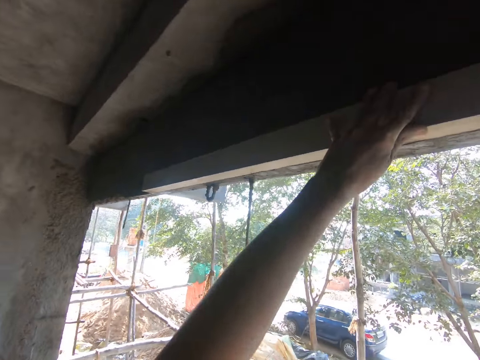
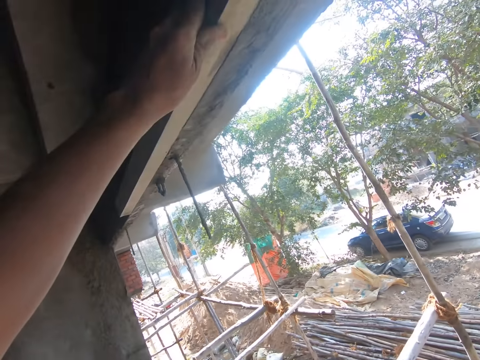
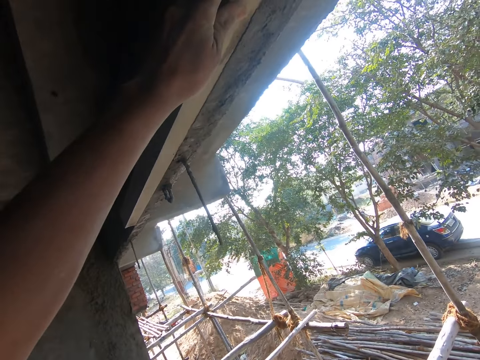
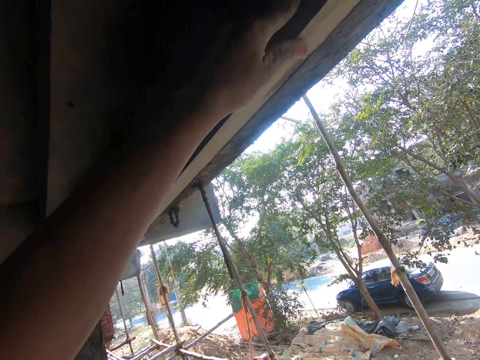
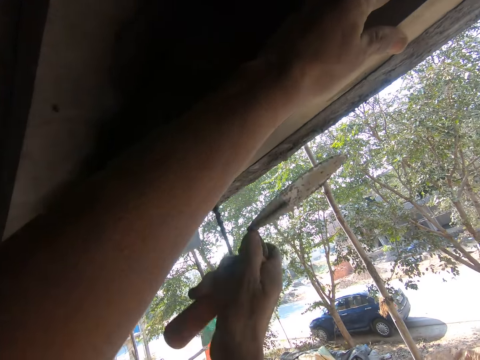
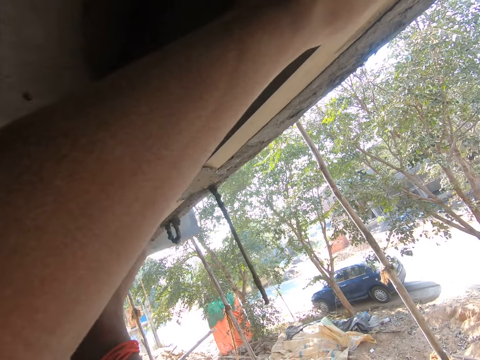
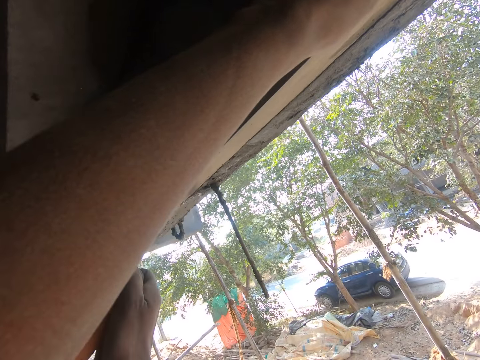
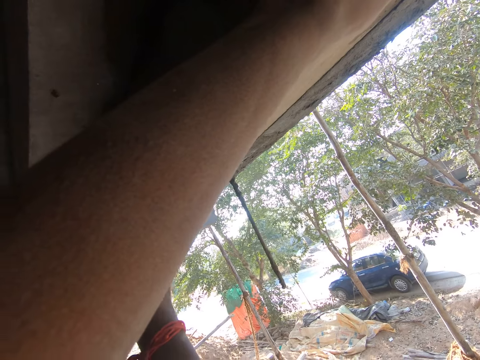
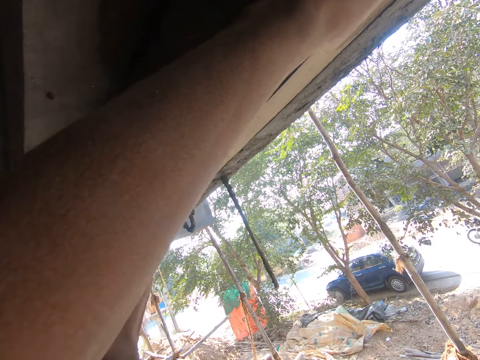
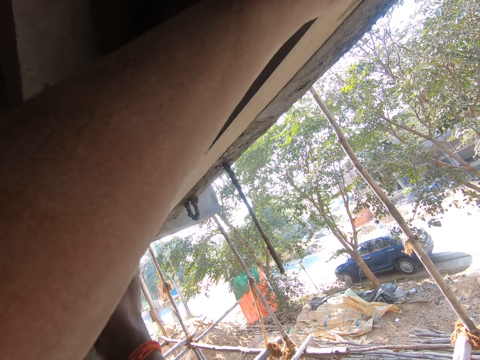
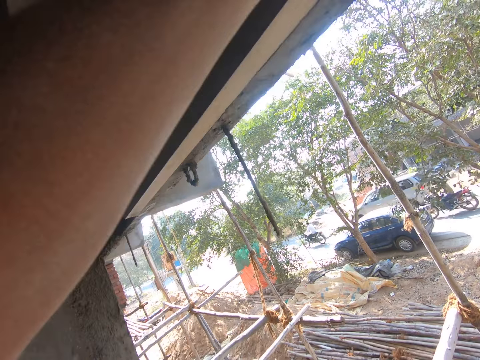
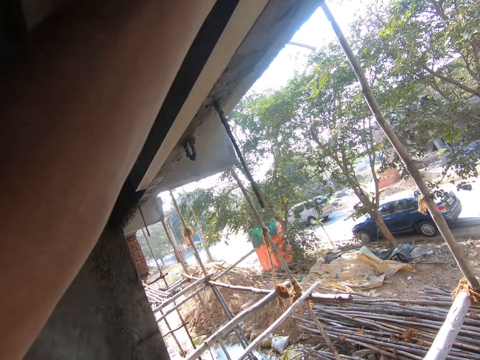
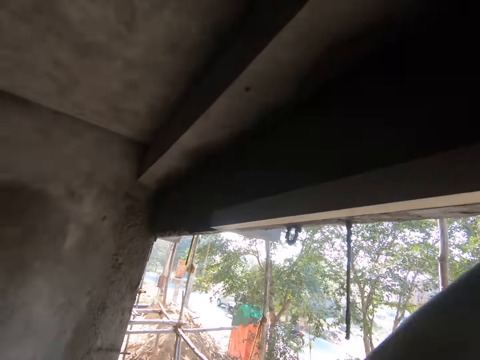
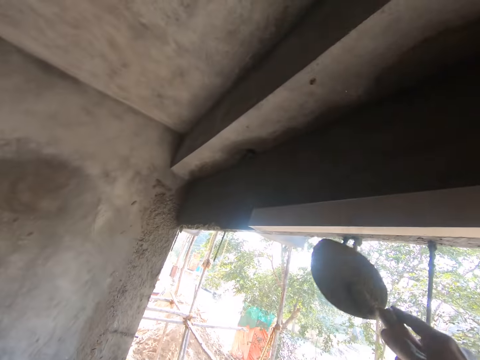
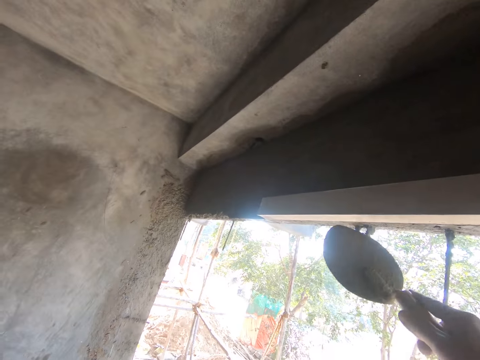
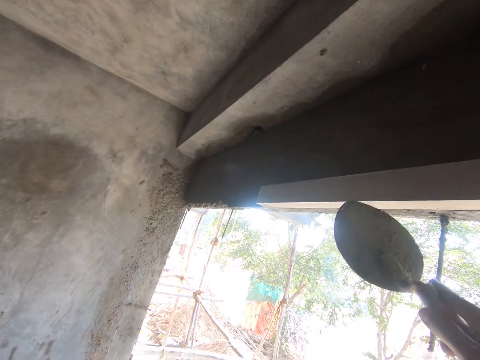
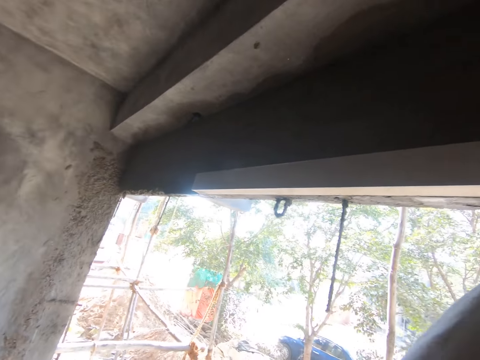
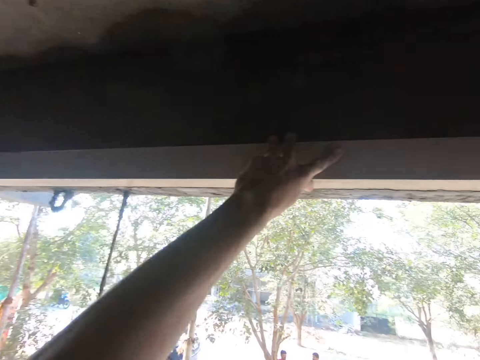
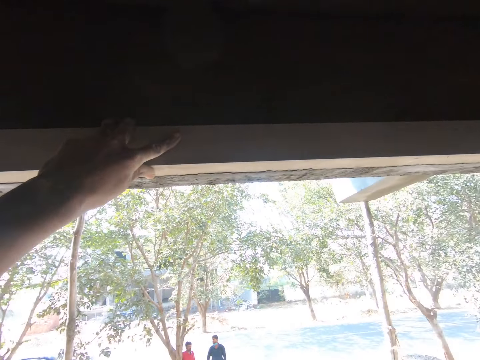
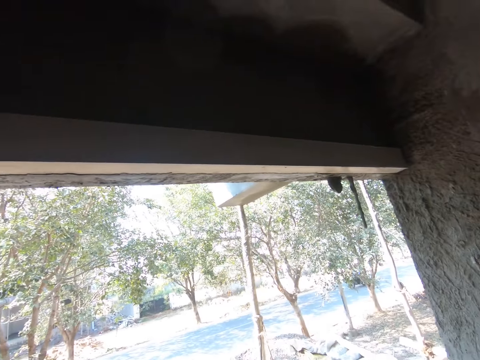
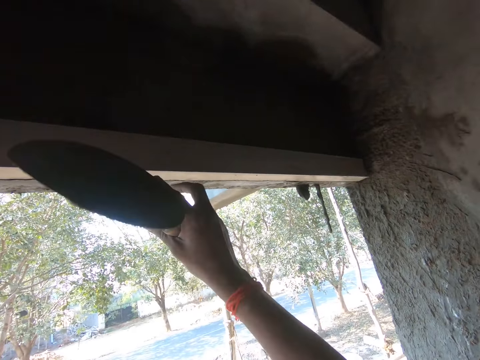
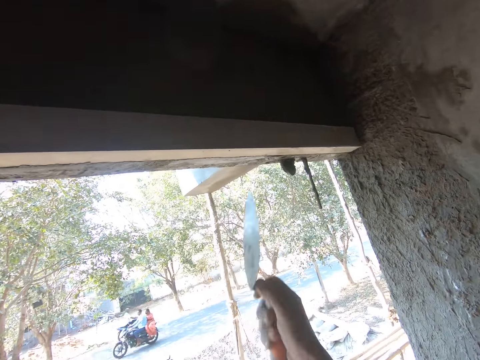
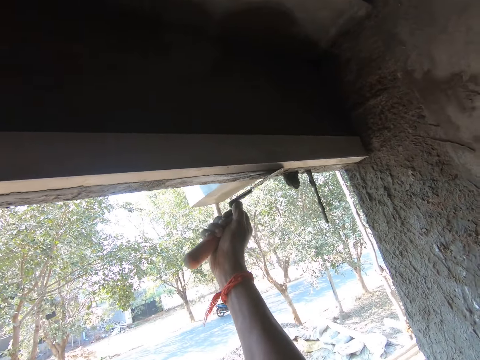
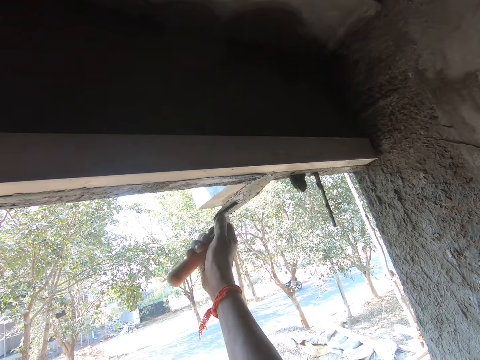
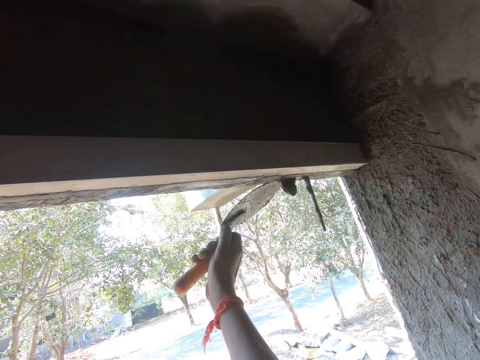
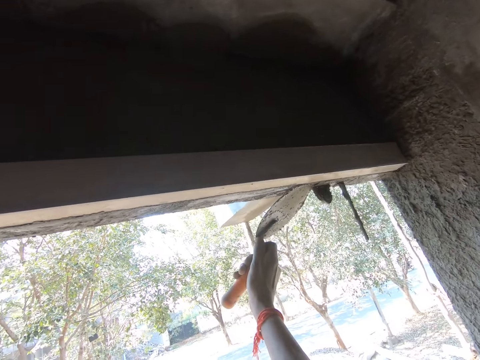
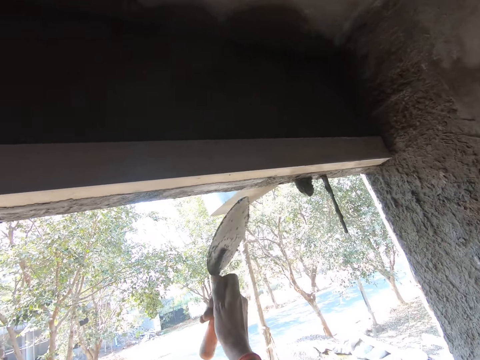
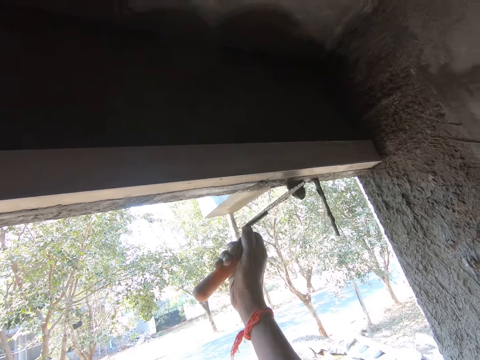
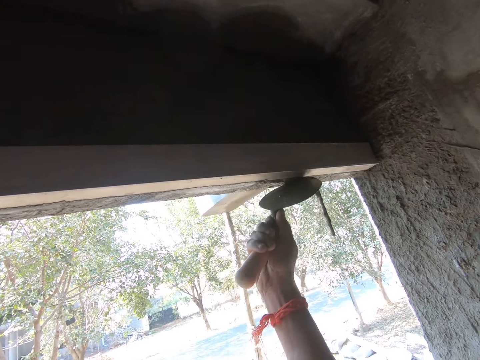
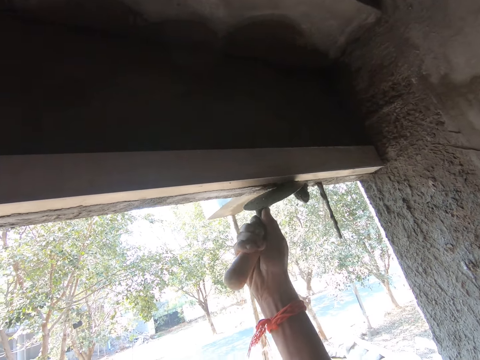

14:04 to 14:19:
The camera wearer looks around, stops, and bends his head. He polishes plaster with a trowel. He puts the hand down. He stops. He moves around the building. He looks at the plaster. He moves his head. He hits an aluminium straight edge with the trowel. He hits the wall. He stops. He turns around. He moves around the building. He adjusts the trowel. He polishes the plaster with the trowel. He plasters the wall.

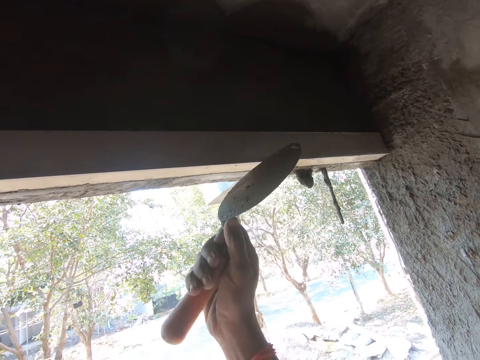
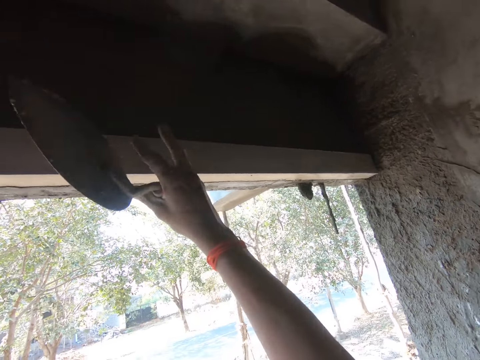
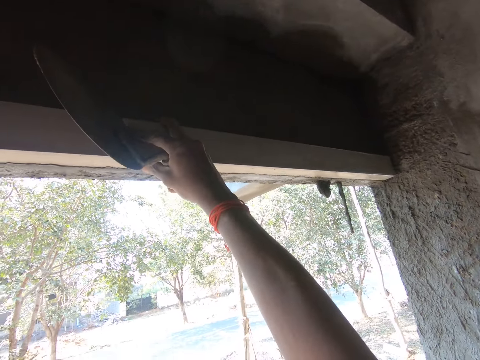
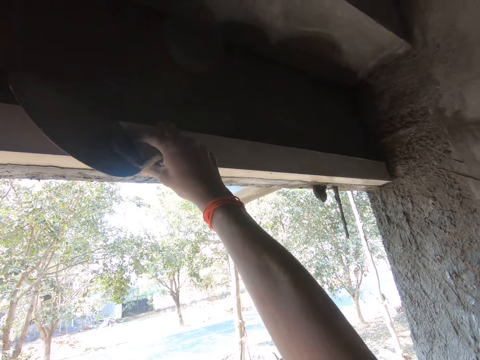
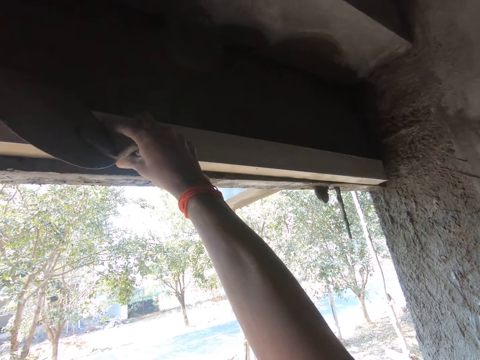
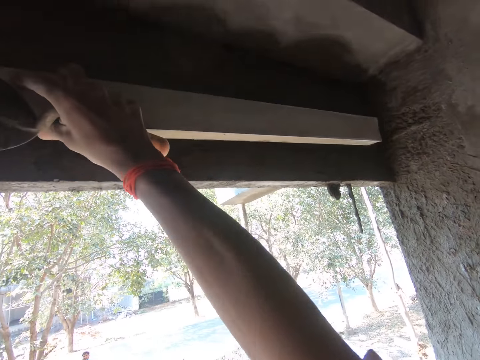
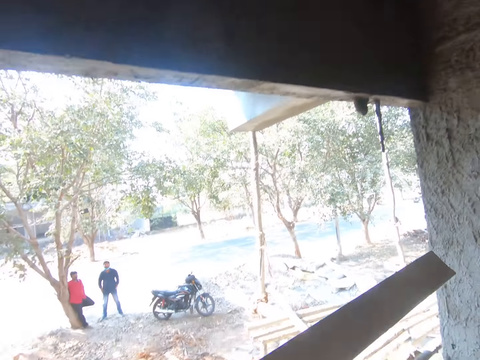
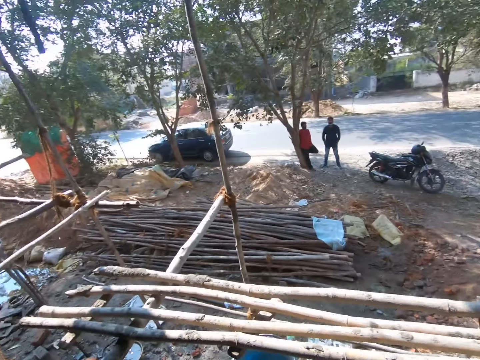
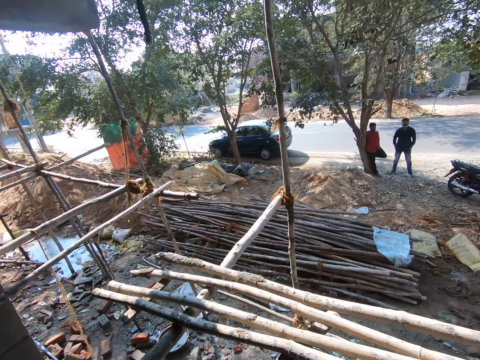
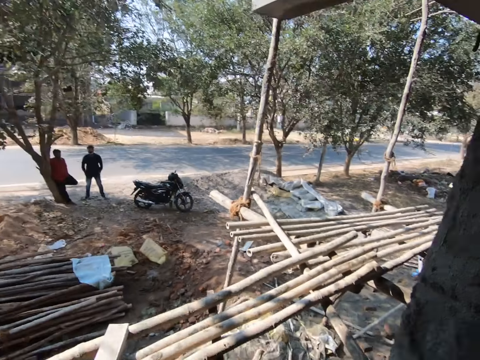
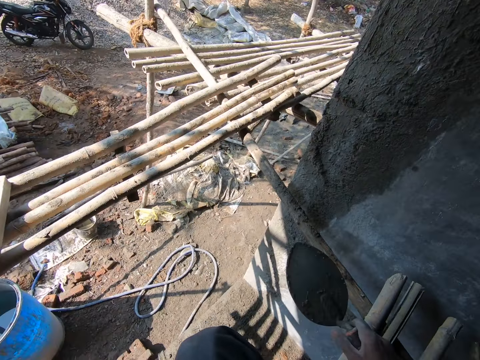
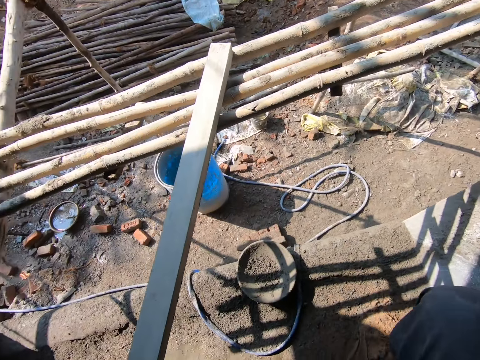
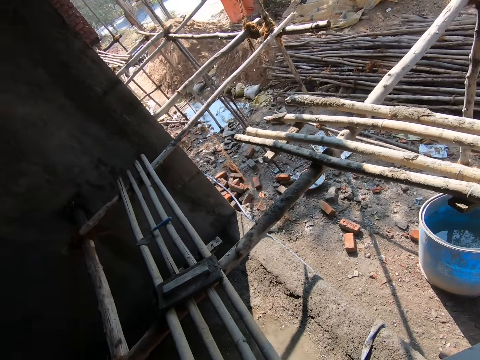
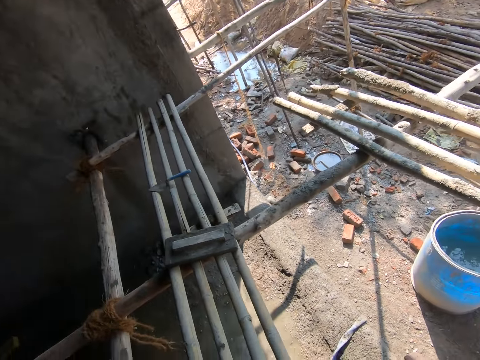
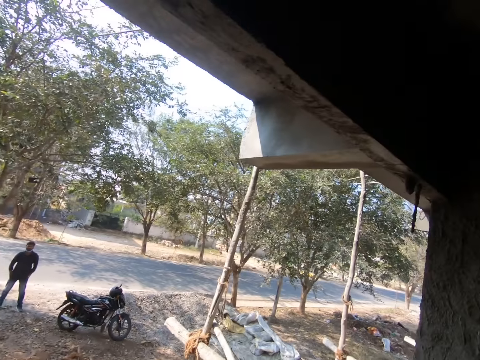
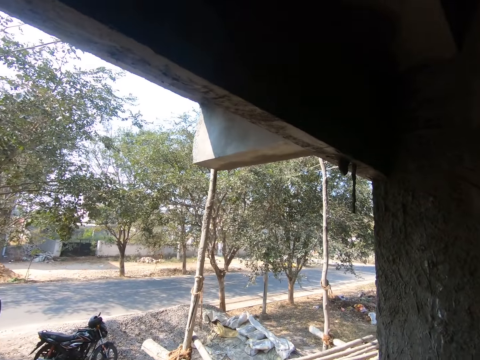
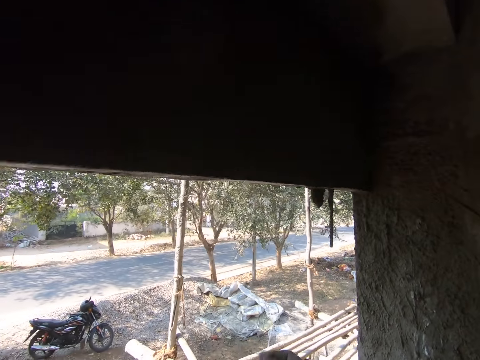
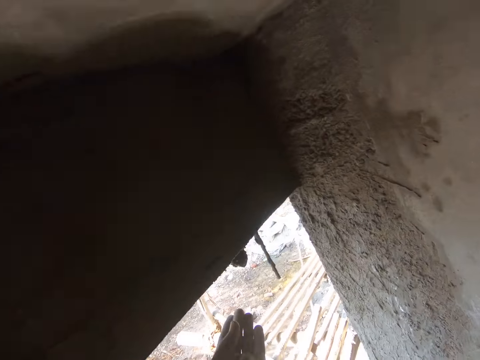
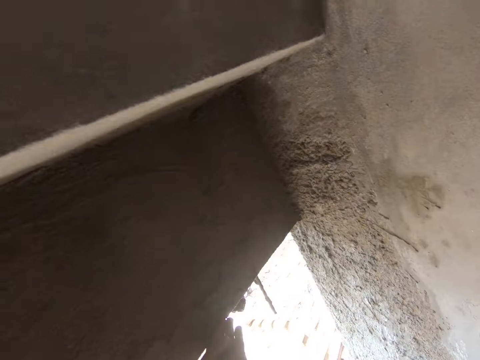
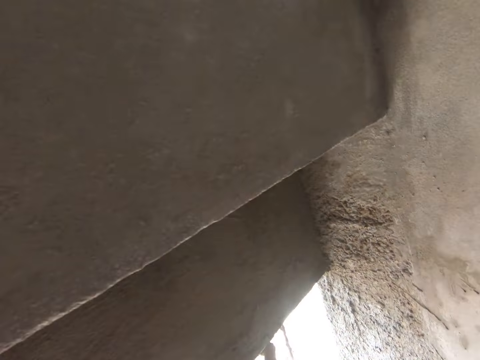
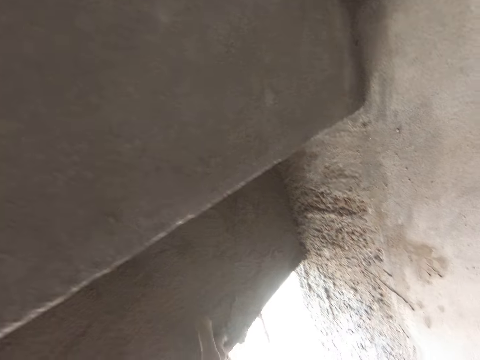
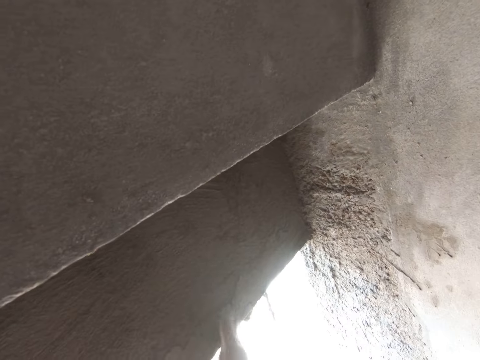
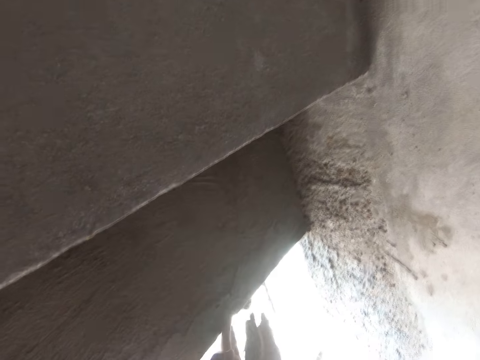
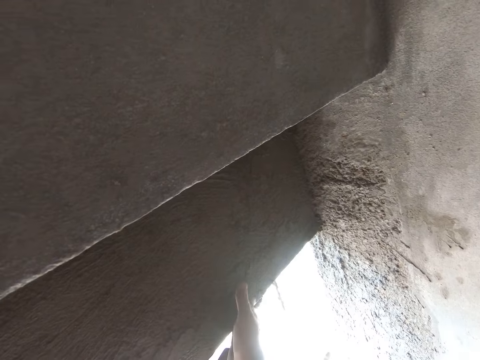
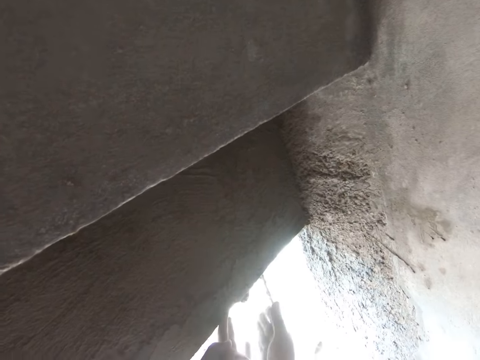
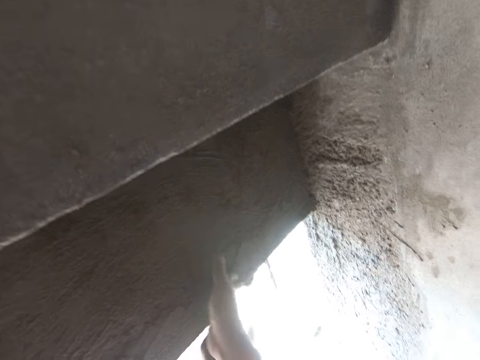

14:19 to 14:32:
The camera wearer stops and holds an aluminium straight edge. He touches the wall. He slides the aluminium straight edge on plaster. He removes the aluminium straight edge or wood from the plaster. He lowers down the aluminium straight edge. He looks outside. He moves around the building. He puts down the aluminium straight edge. He puts a trowel down. He turns around. He polishes the plaster with his hand. He touches the wall.
